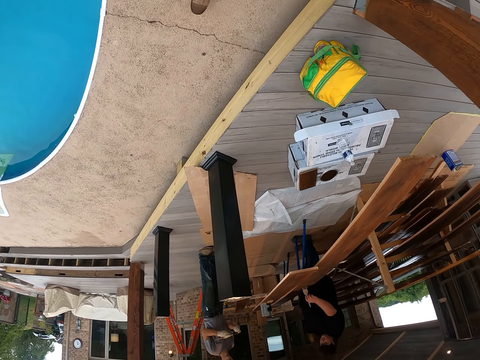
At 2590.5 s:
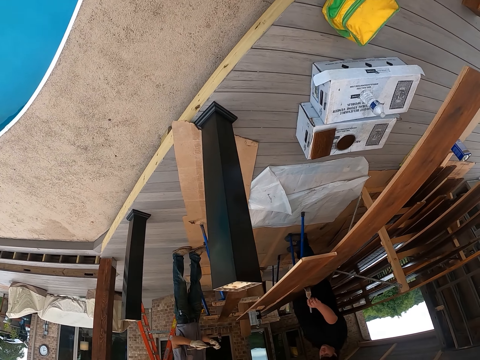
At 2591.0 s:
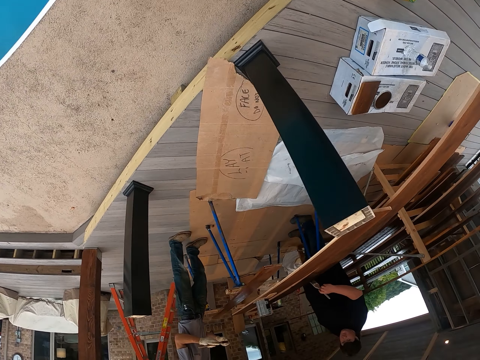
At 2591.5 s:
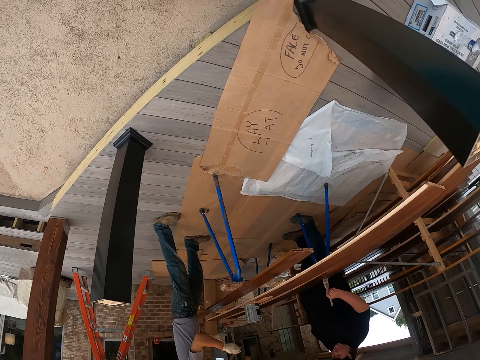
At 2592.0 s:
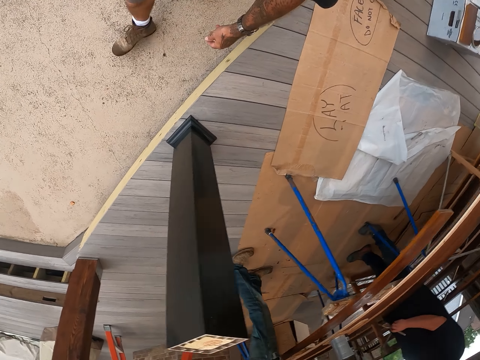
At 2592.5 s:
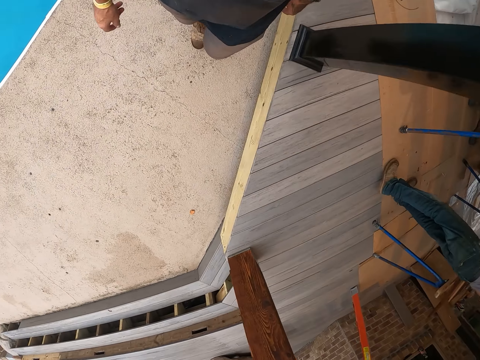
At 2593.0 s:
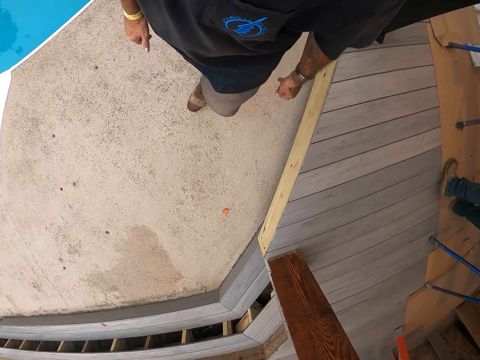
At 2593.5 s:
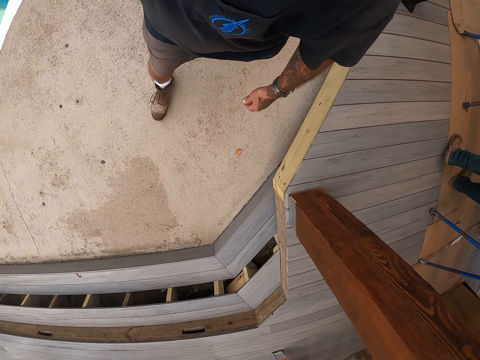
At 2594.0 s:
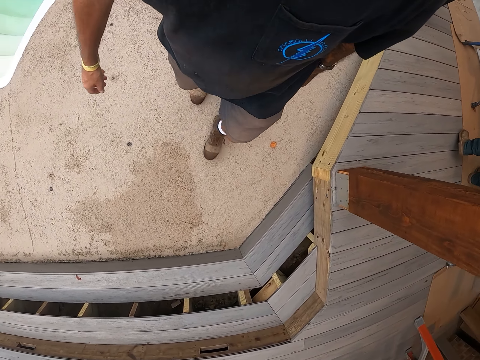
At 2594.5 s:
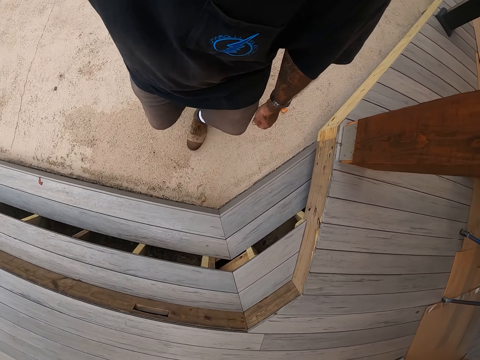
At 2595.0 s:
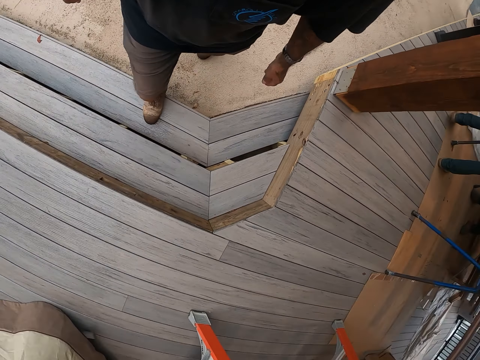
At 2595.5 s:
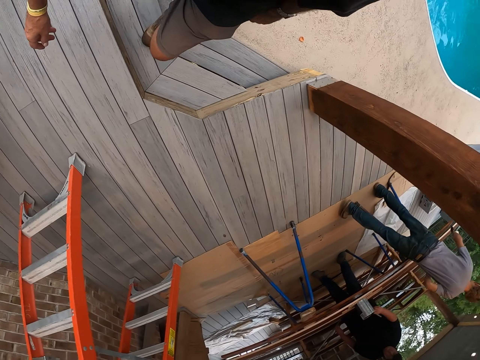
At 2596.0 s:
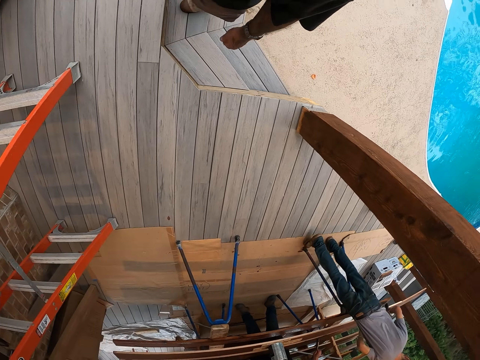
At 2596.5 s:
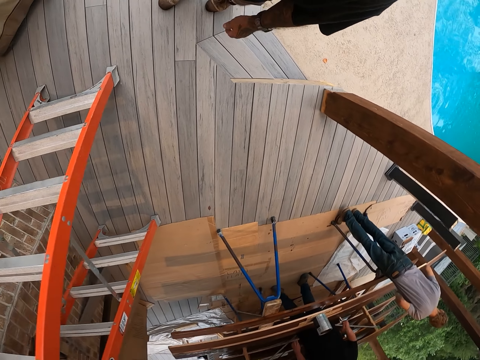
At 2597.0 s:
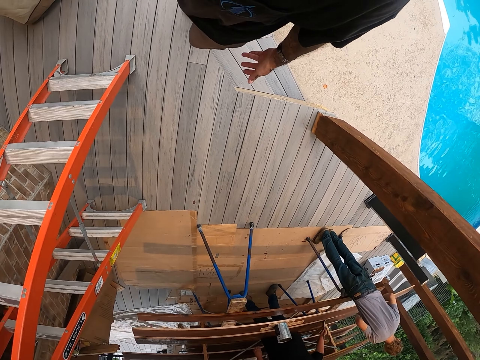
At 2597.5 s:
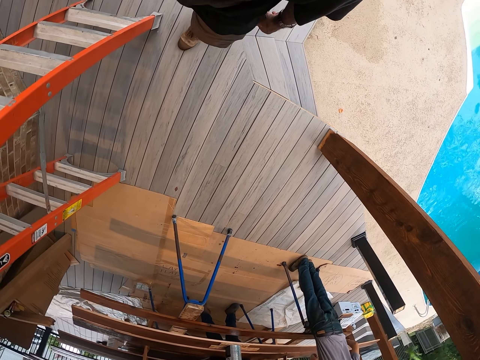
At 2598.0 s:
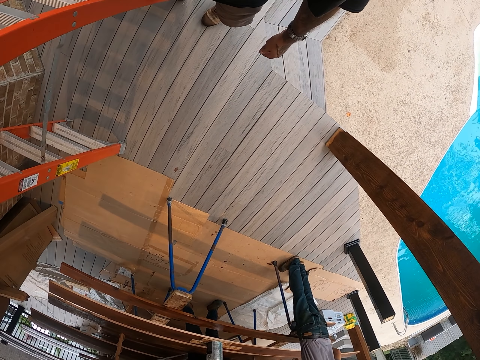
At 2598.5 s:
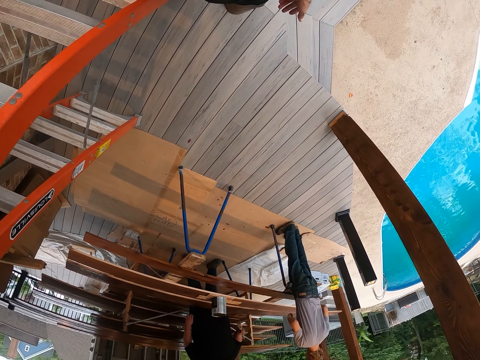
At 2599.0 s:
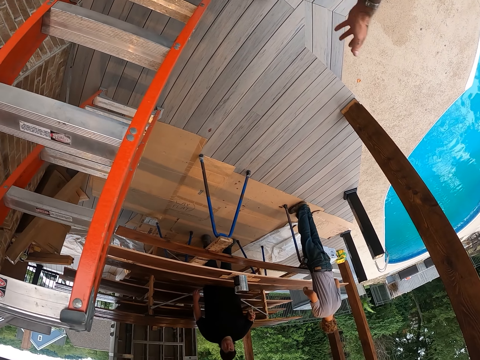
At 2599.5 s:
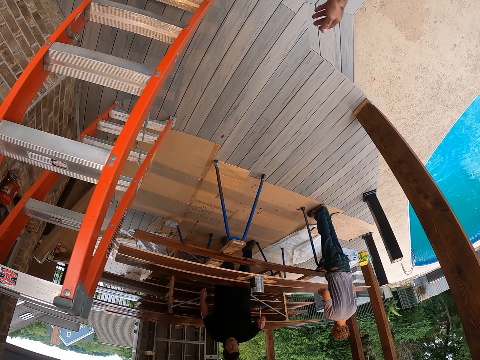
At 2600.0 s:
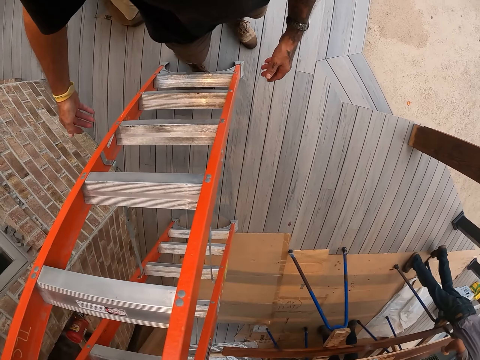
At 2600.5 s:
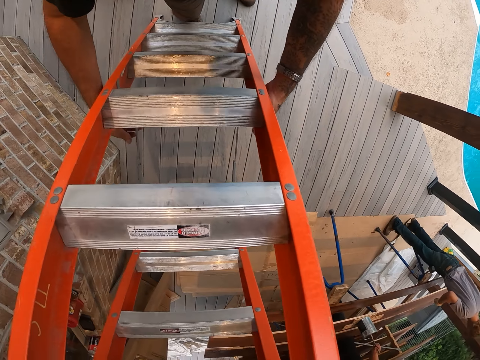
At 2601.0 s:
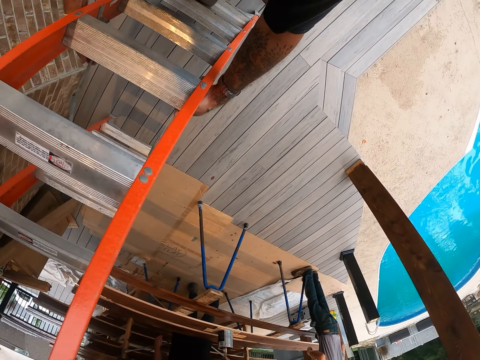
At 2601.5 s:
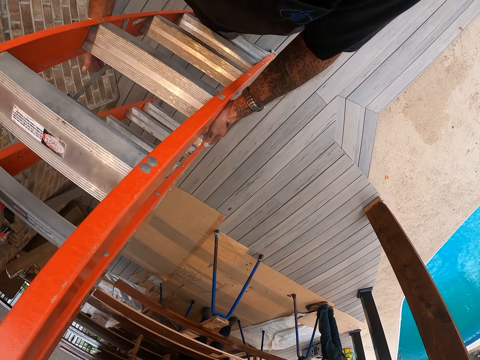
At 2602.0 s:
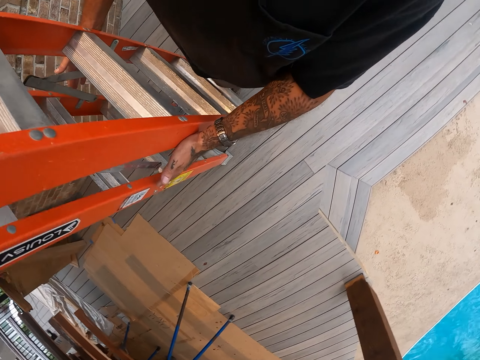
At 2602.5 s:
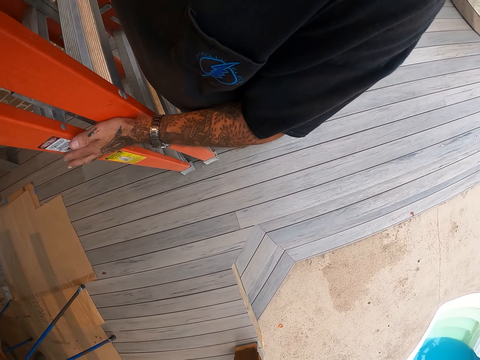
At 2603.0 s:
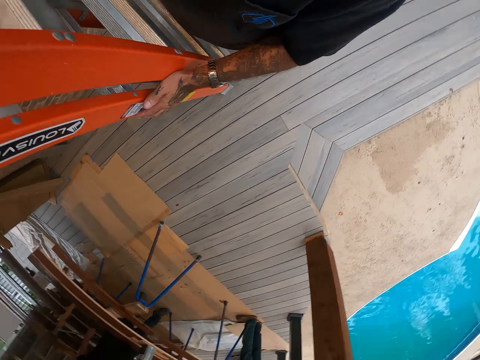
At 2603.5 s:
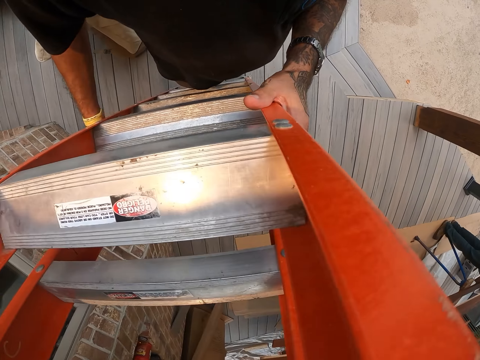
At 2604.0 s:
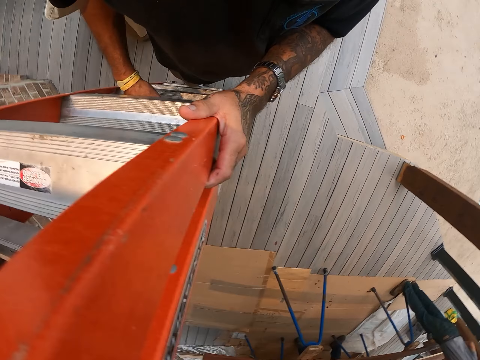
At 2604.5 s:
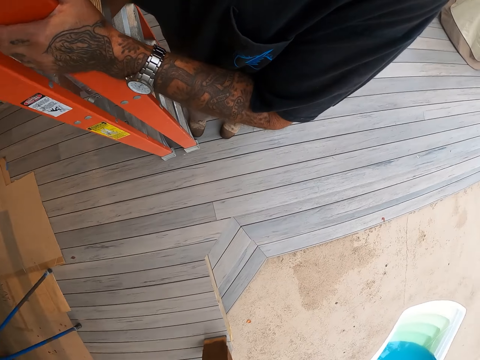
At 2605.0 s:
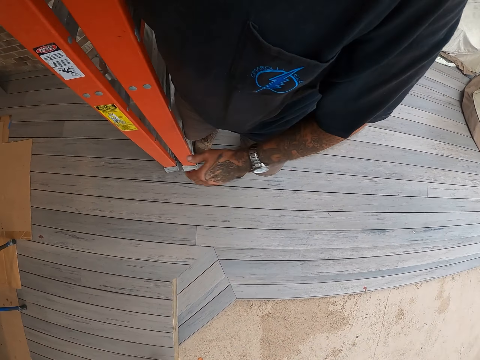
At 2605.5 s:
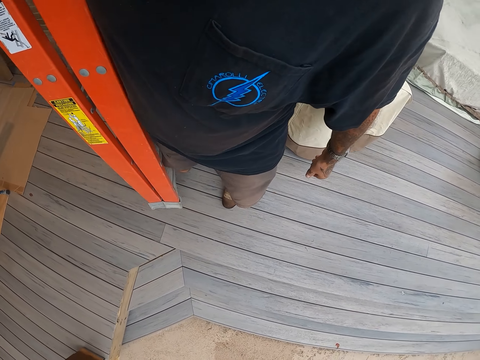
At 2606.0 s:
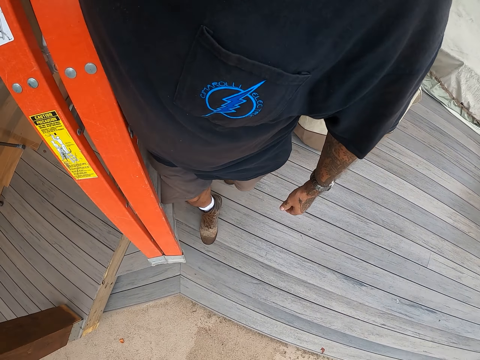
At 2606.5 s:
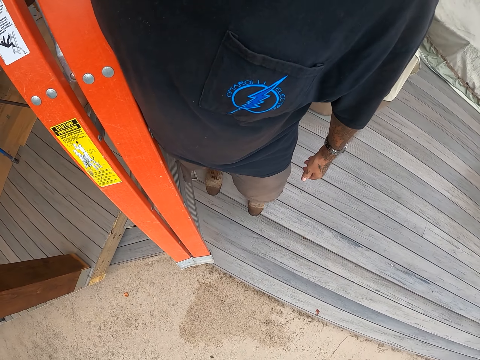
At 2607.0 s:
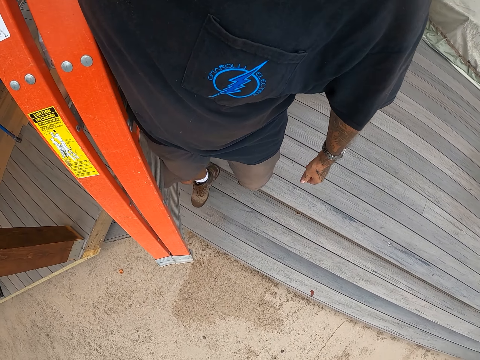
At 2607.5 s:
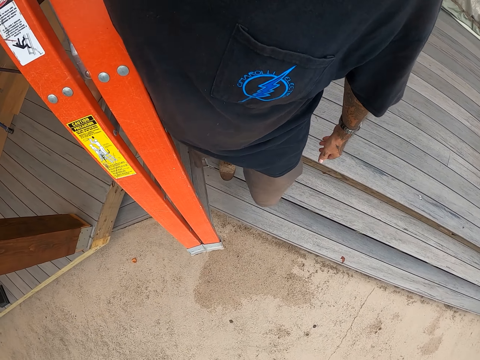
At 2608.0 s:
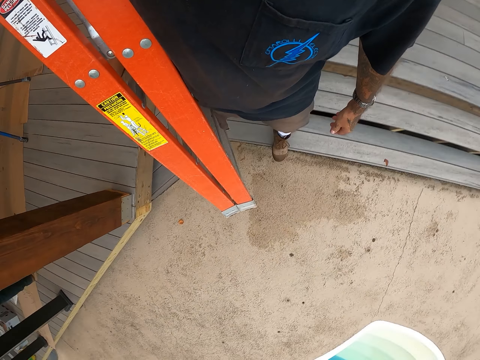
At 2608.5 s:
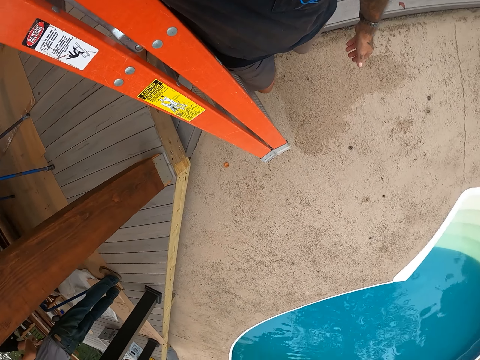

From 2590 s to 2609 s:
The camera wearer stares at a person. He moves his hand. He moves a ladder. He folds the ladder. He picks up the ladder. He walks around the workshop.

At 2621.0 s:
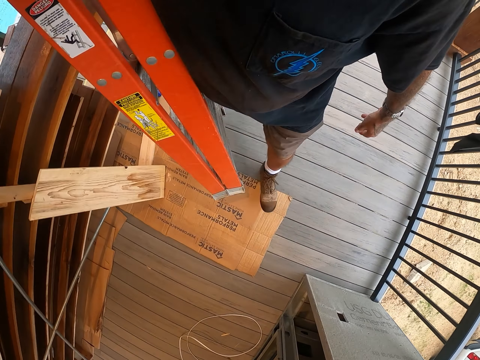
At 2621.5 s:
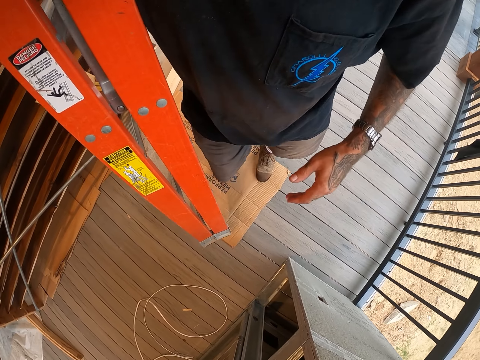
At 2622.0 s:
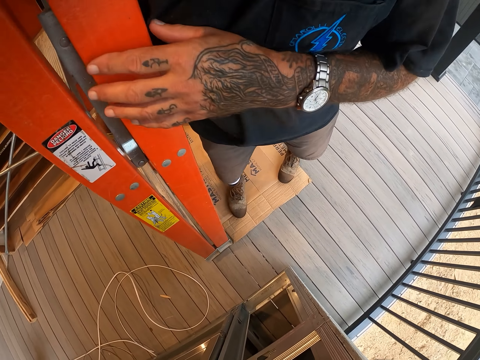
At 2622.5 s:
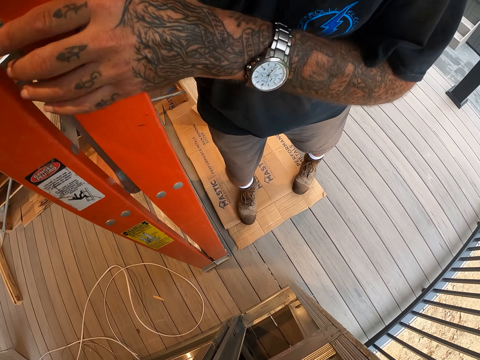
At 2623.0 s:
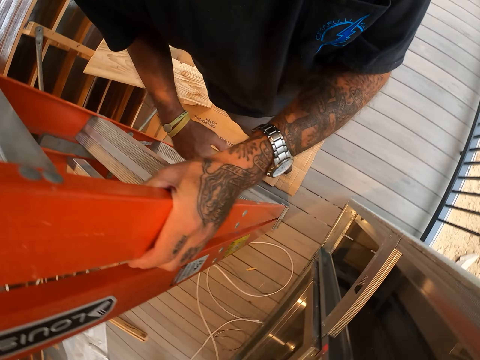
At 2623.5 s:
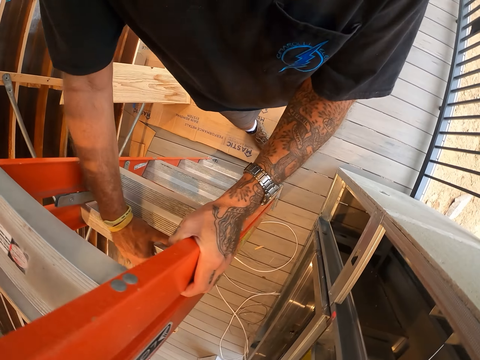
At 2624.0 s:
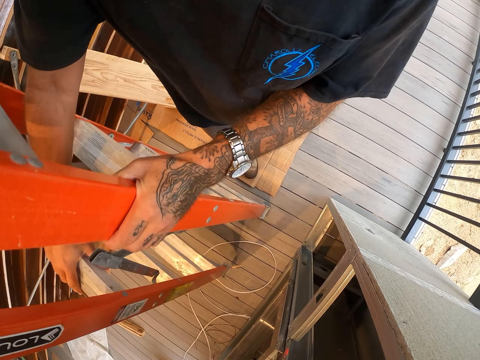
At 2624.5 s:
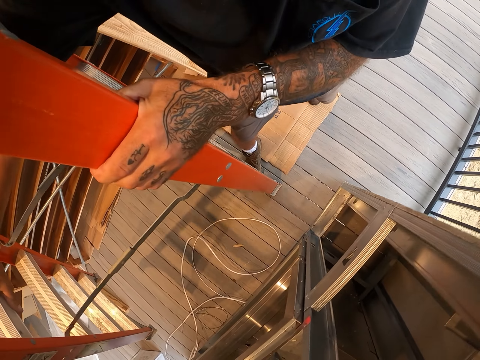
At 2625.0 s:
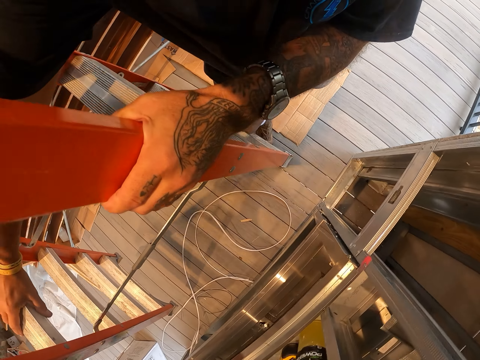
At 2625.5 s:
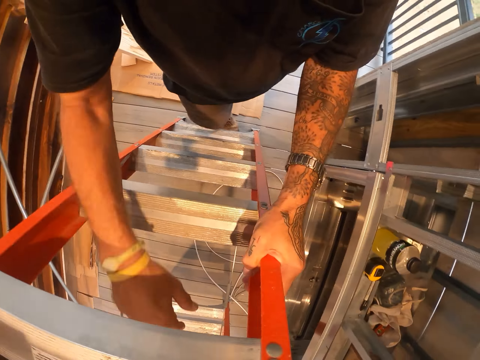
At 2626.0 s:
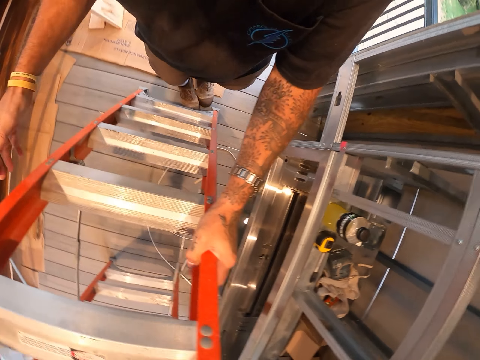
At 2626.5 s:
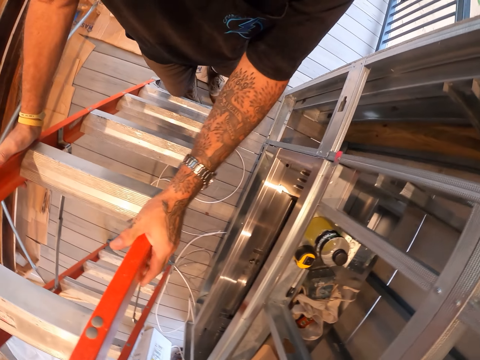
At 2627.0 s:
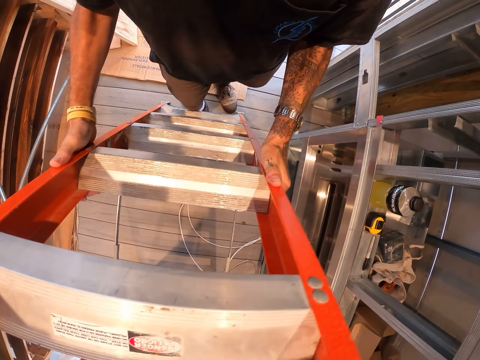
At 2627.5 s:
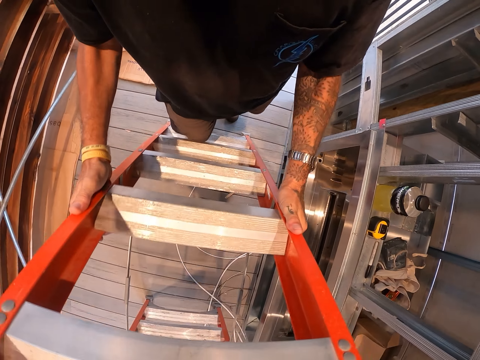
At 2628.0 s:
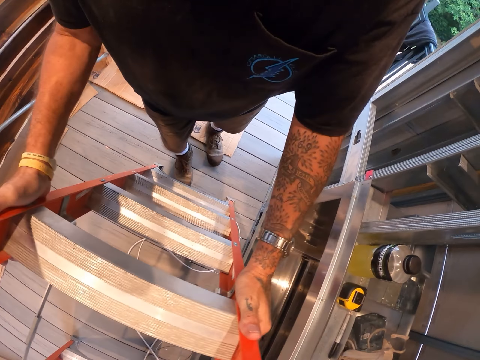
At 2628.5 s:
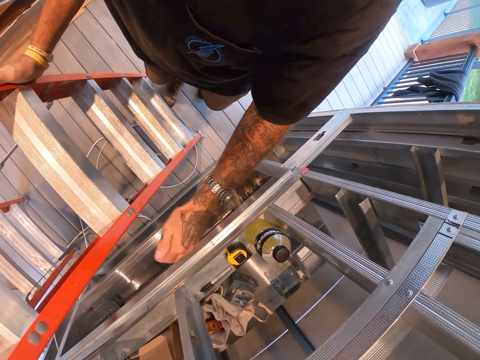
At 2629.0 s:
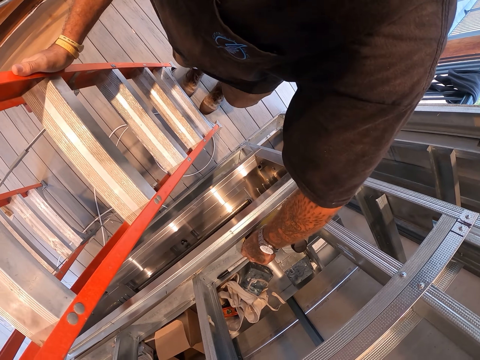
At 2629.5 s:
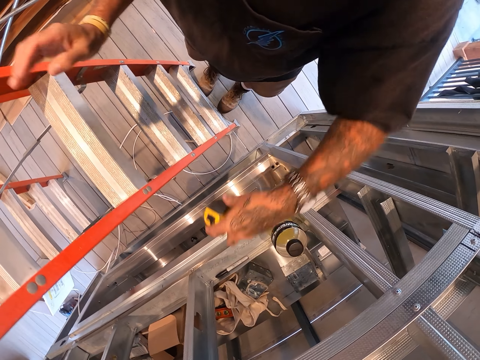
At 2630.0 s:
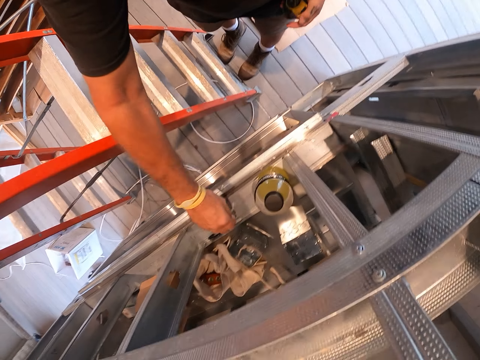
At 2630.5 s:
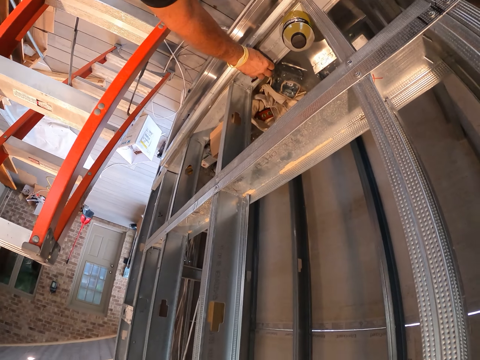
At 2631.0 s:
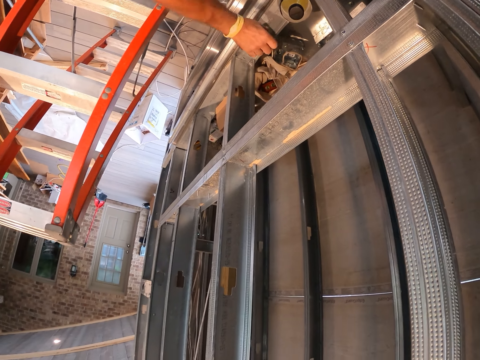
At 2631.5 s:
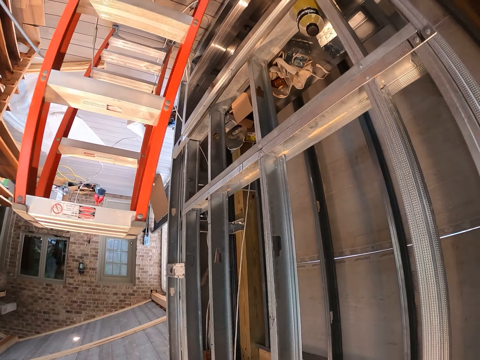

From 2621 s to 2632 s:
The camera wearer puts the ladder on the floor in the room. They unfold the ladder on the floor. They pick up the tape measure from the shelf or cabinet. They pick up the mark pen from the shelf.
